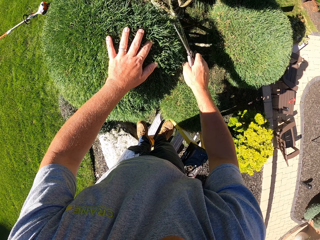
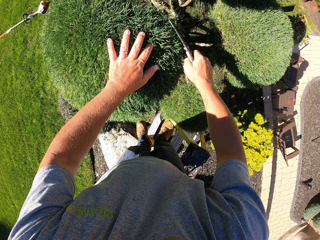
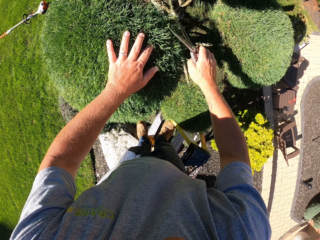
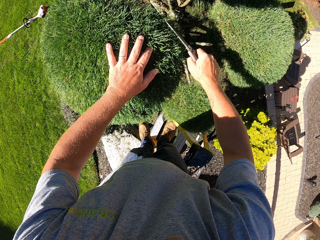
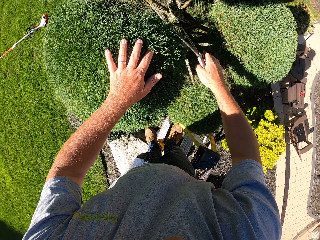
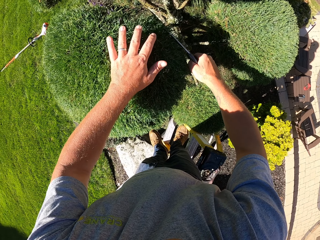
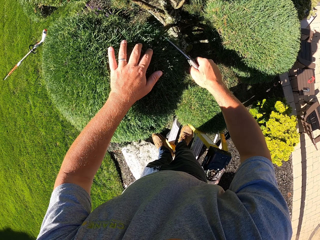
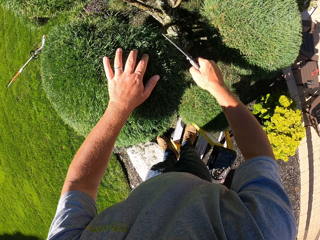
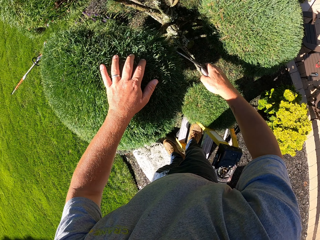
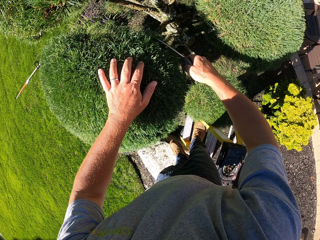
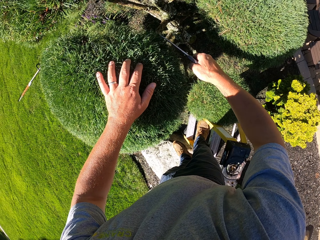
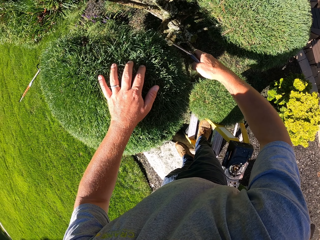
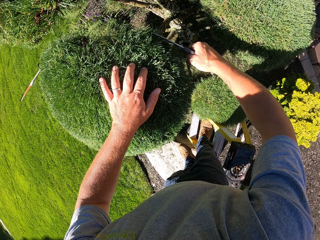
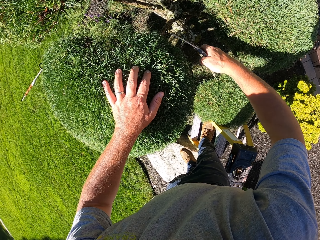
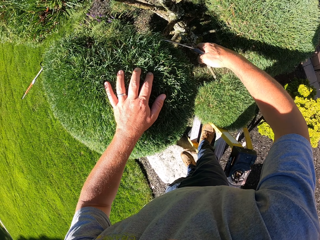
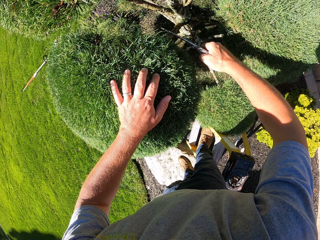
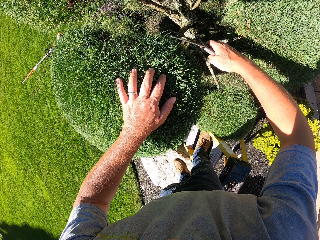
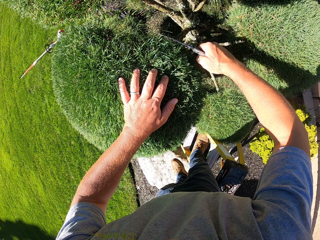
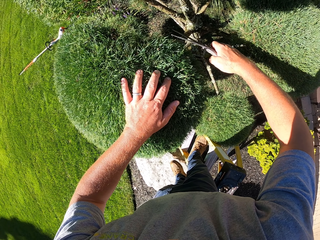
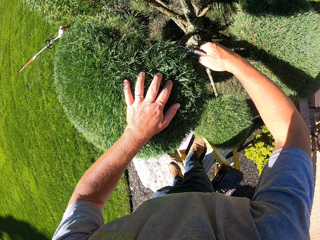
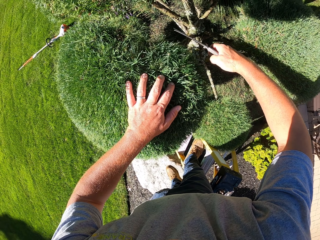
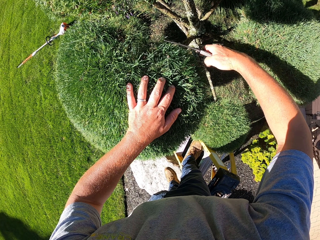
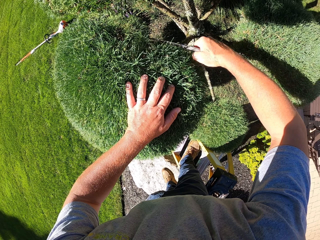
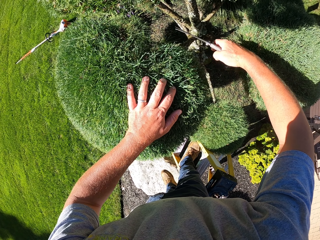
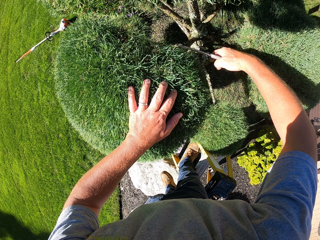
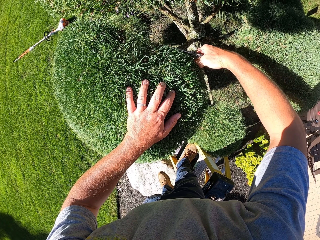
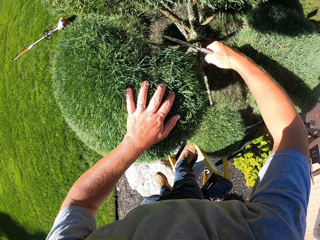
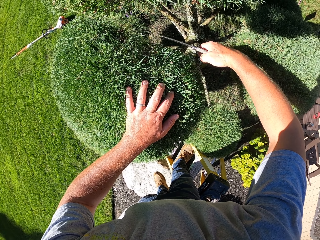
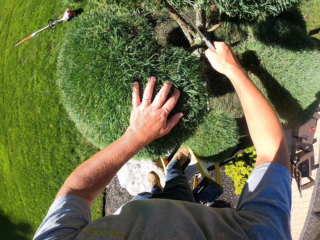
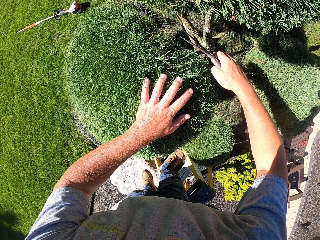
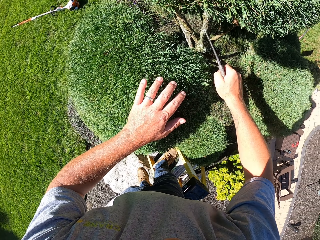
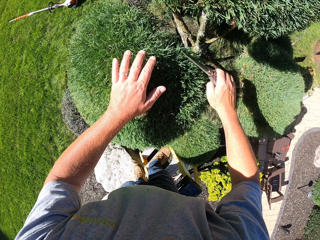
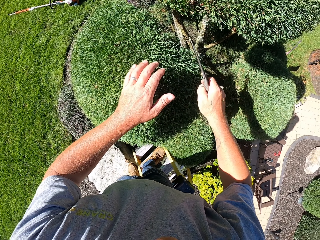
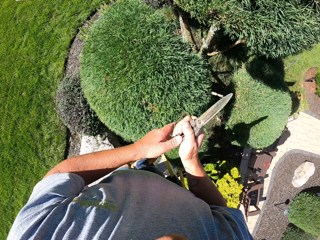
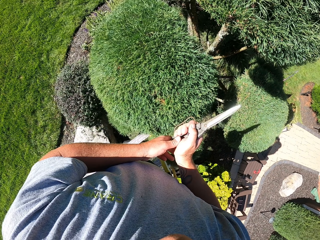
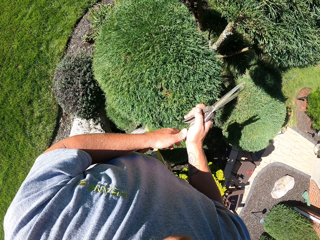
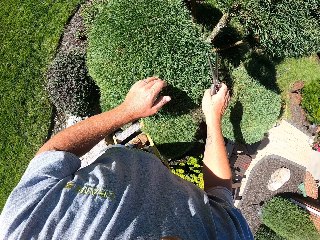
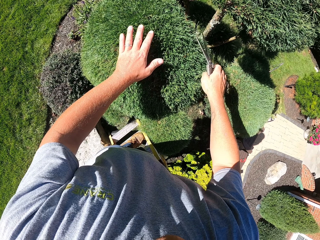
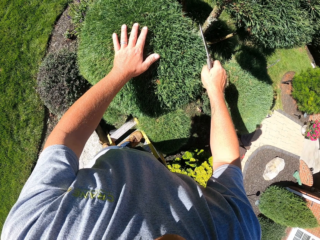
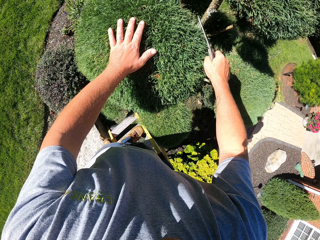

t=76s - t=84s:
The camera wearer removes a leaf from the pruning shears with their left hand. They place their left hand on the shrub. They trim shrubs with the pruning shears.

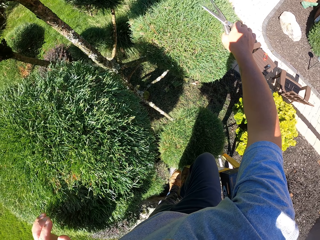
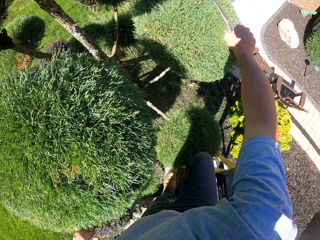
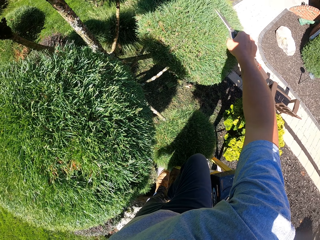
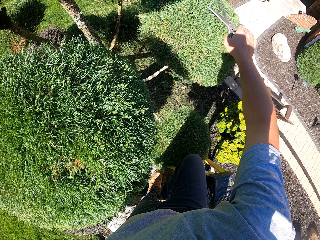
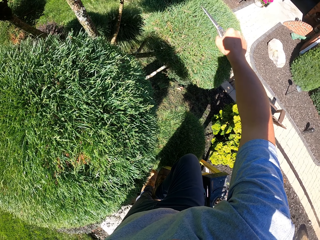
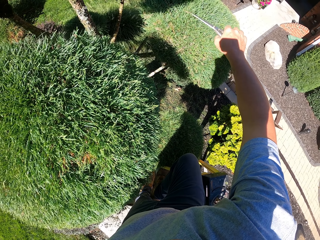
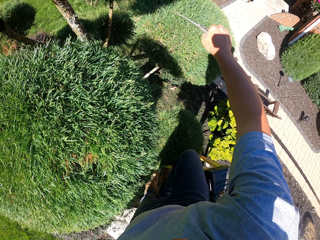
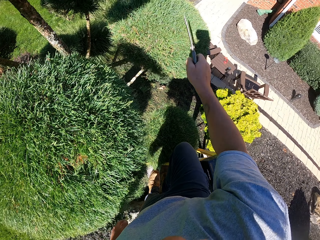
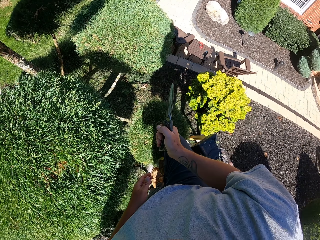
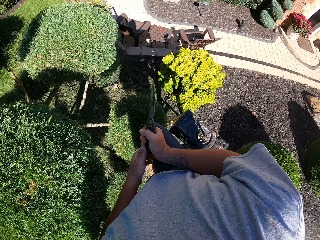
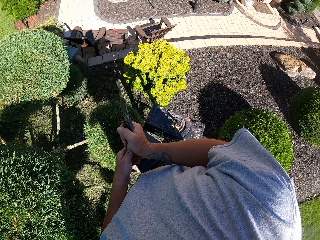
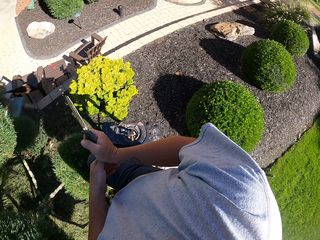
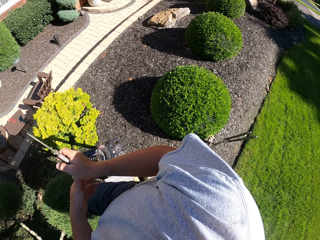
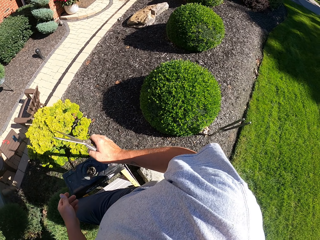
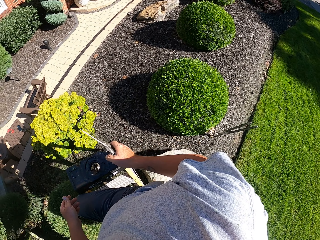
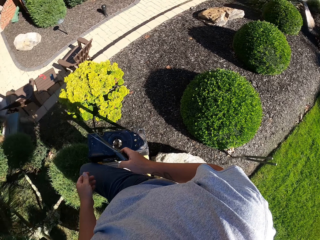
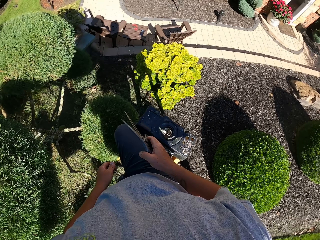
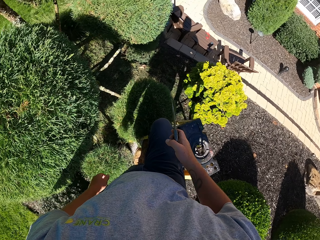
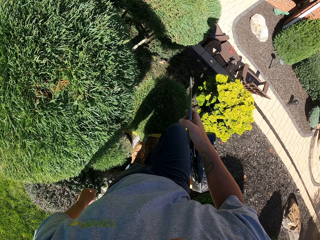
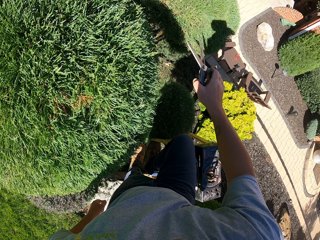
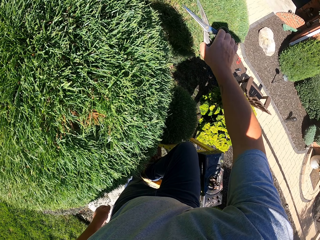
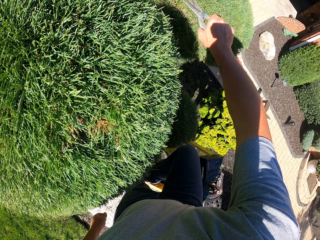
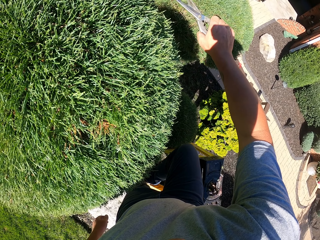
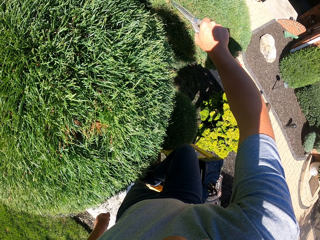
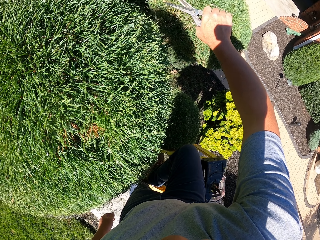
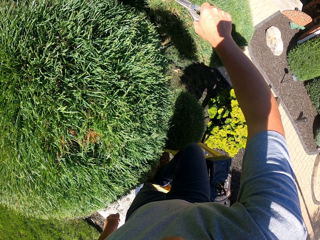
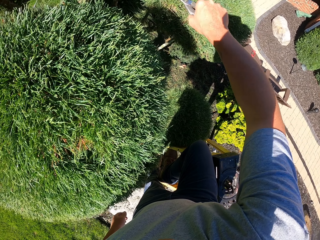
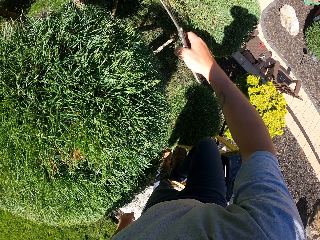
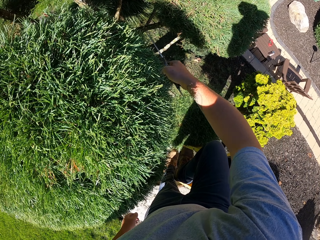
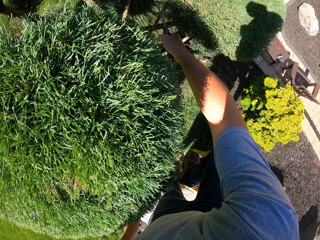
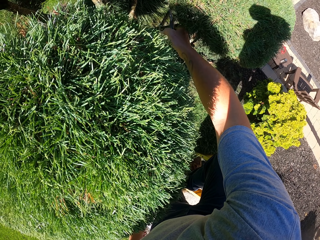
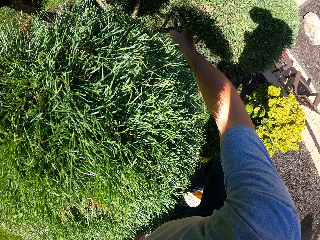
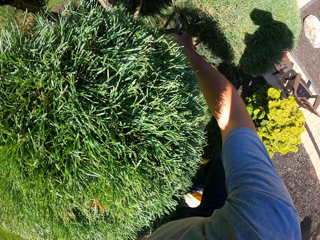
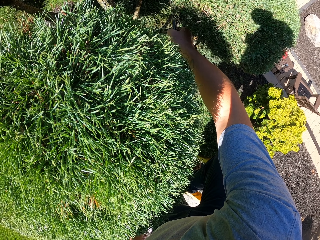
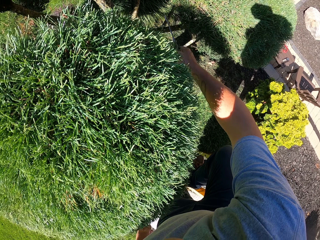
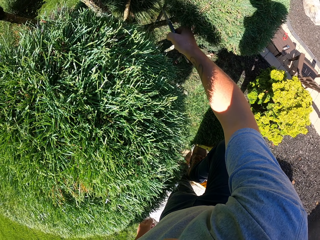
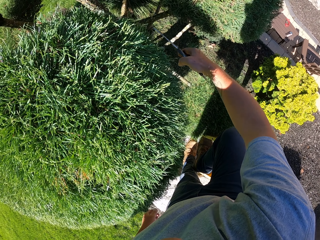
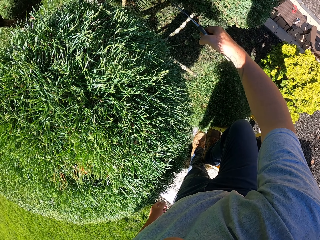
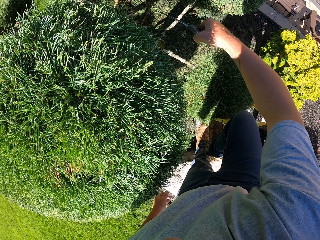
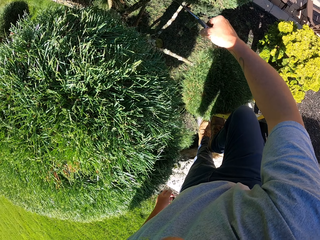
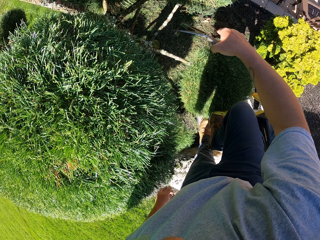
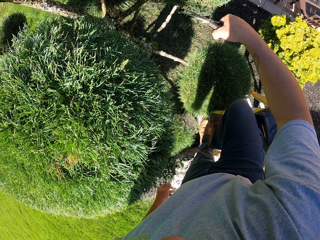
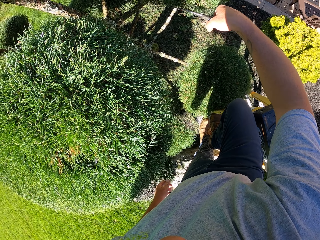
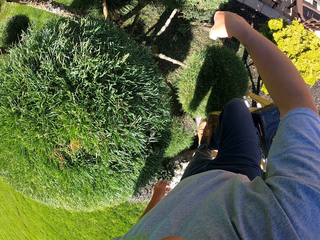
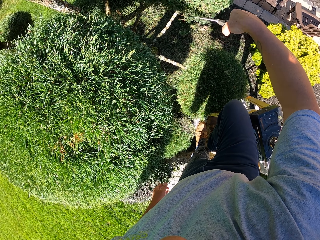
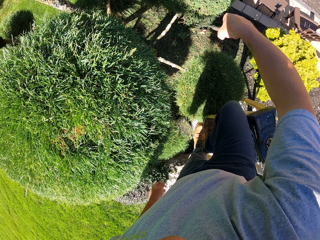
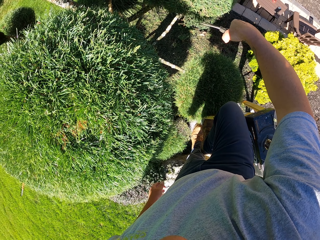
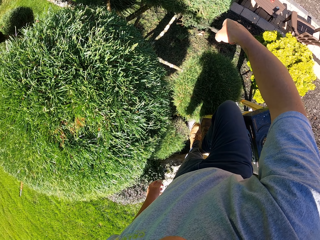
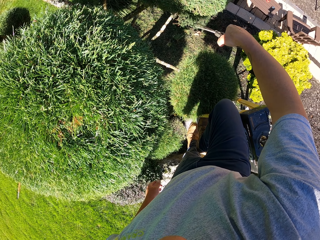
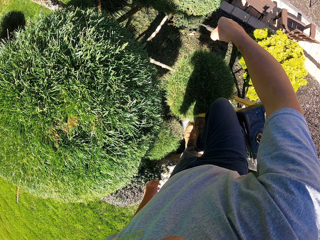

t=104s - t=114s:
The camera wearer removes a leaf from the pruning shears with their left hand. They look around. They trim shrubs with the pruning shears.

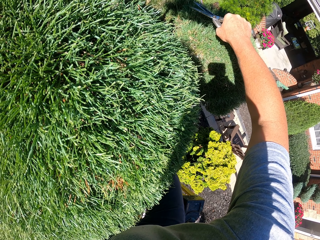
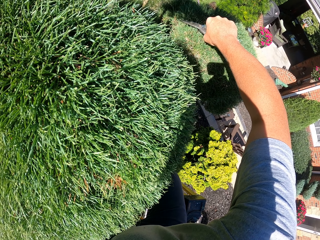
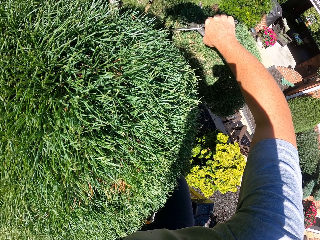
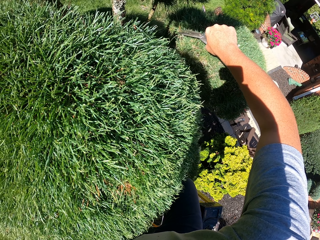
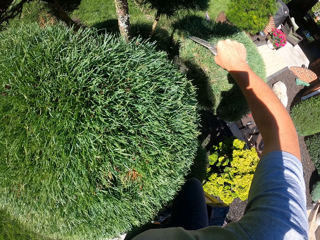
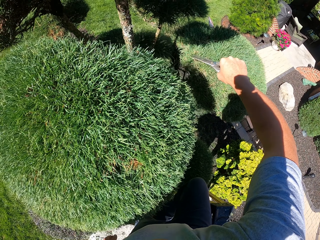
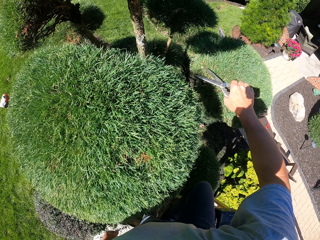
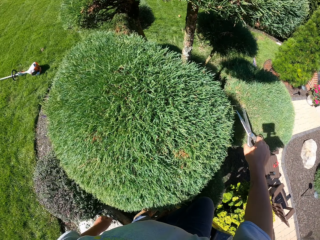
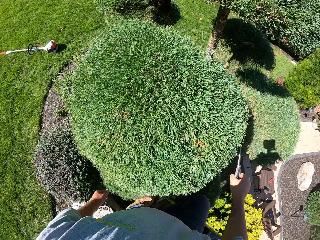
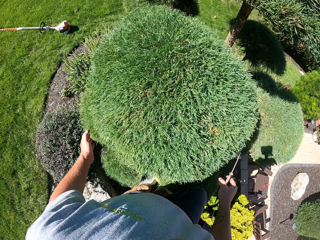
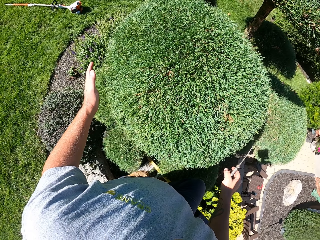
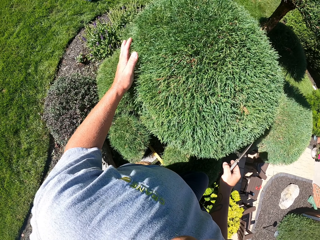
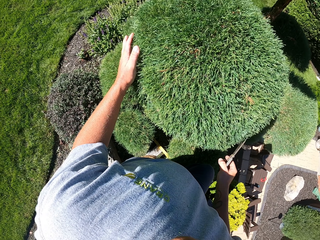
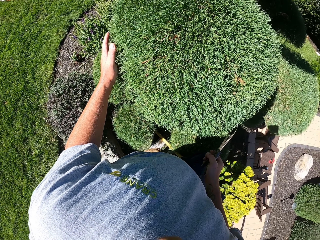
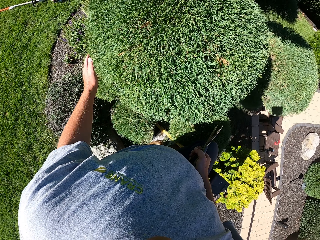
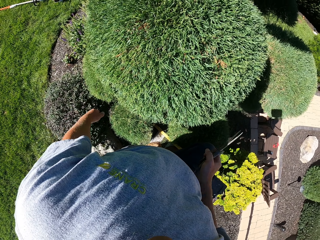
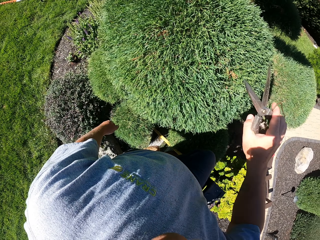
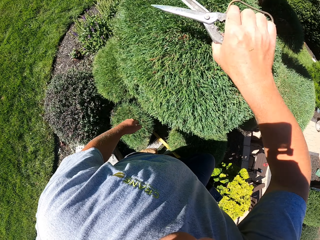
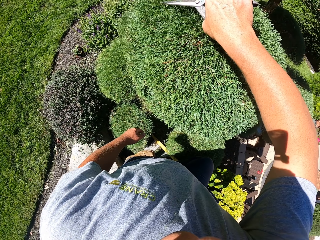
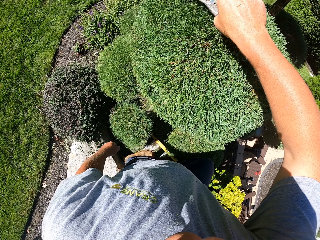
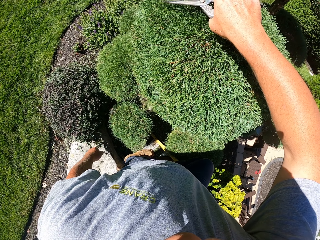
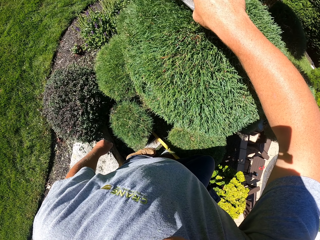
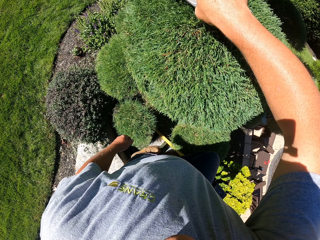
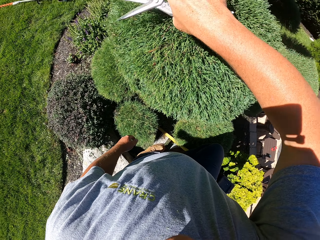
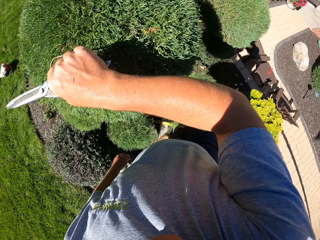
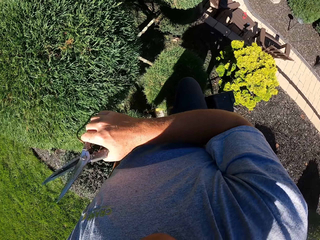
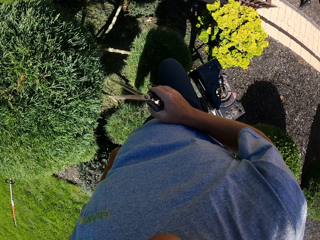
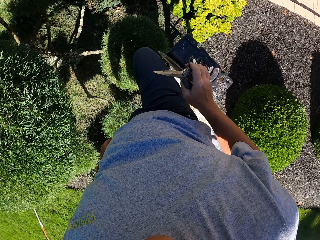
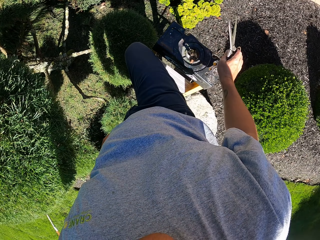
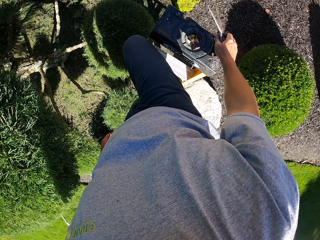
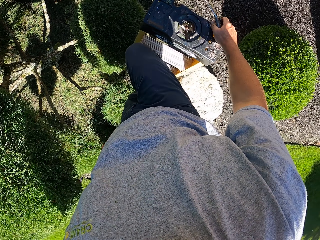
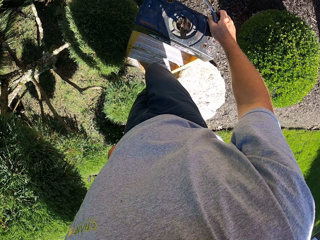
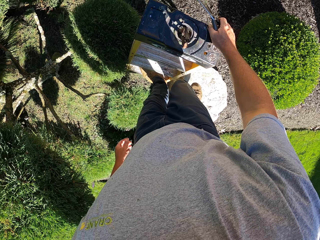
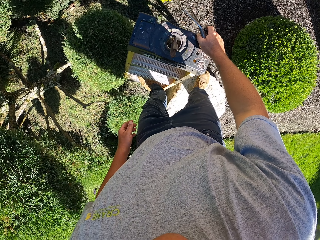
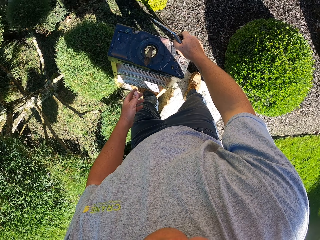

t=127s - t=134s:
The camera wearer places their left hand on the shrub. They trim the shrubs with pruning shears. They look around. They climb down the stepladder.
